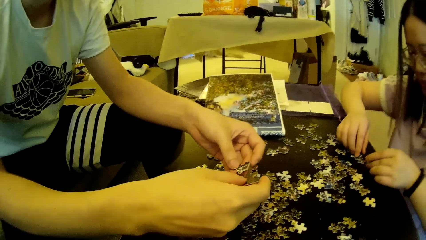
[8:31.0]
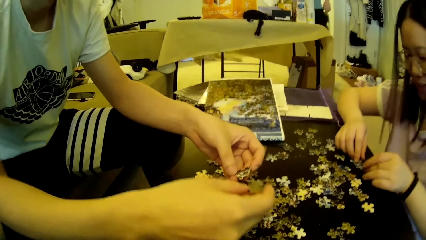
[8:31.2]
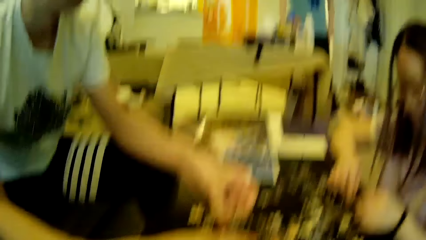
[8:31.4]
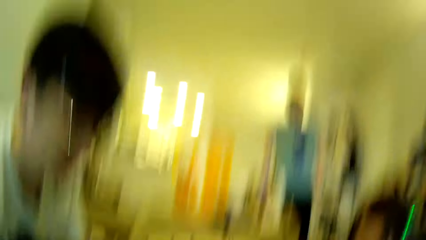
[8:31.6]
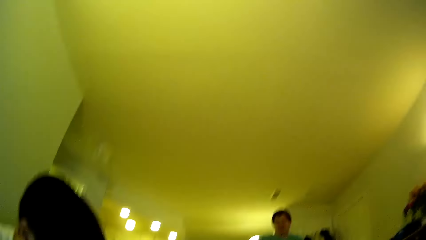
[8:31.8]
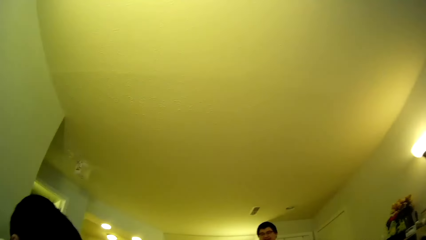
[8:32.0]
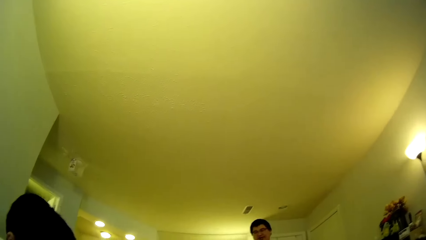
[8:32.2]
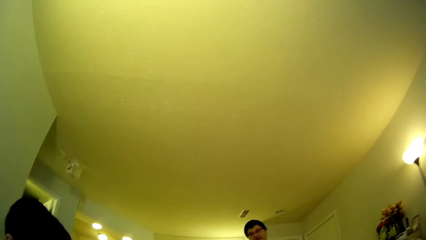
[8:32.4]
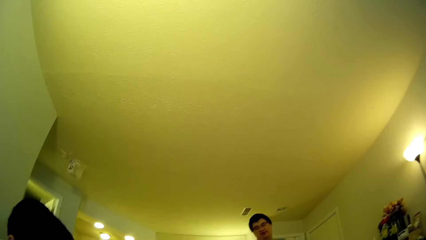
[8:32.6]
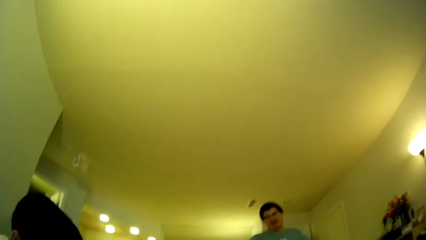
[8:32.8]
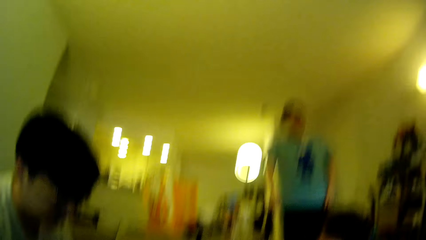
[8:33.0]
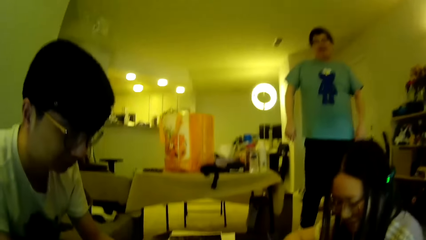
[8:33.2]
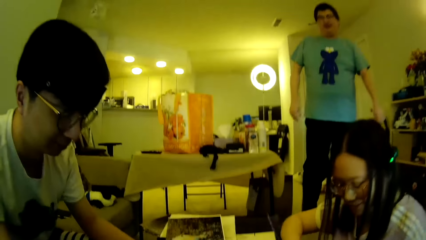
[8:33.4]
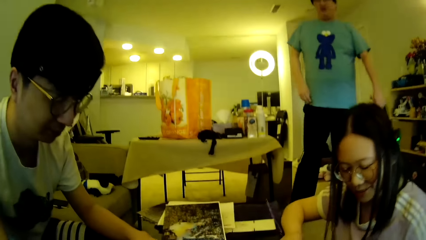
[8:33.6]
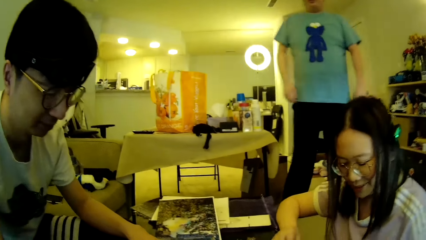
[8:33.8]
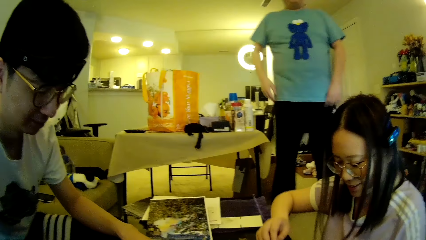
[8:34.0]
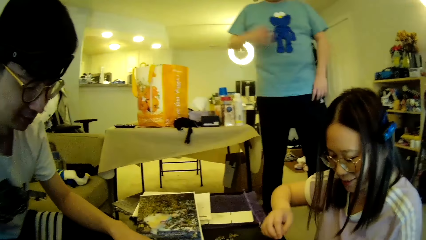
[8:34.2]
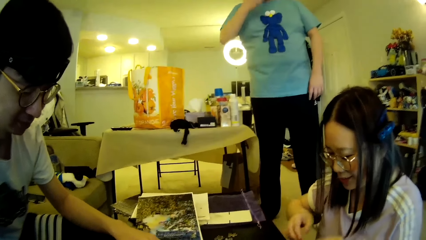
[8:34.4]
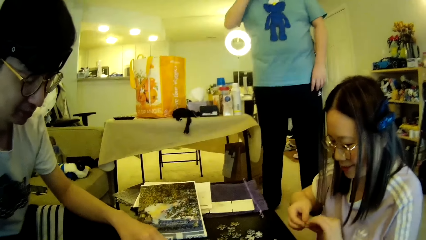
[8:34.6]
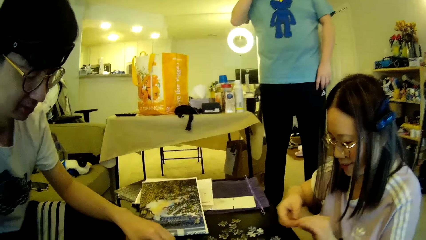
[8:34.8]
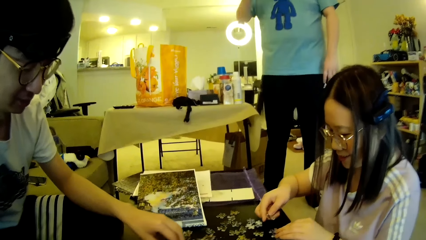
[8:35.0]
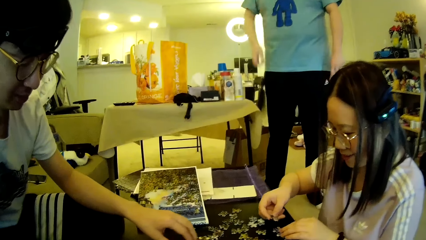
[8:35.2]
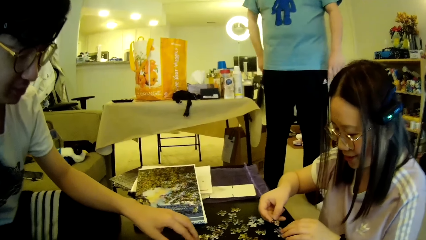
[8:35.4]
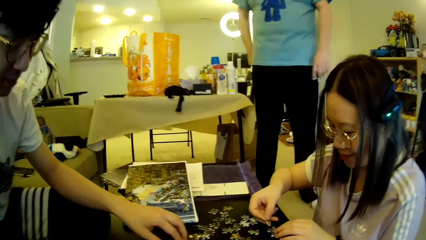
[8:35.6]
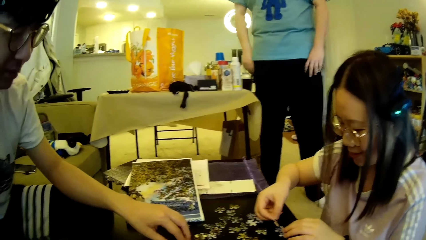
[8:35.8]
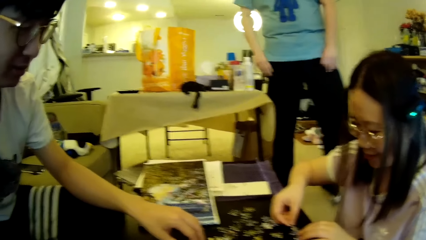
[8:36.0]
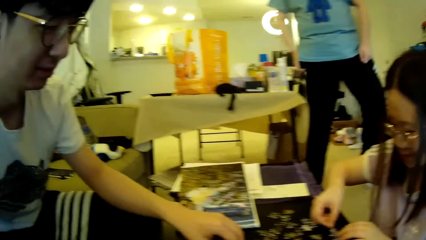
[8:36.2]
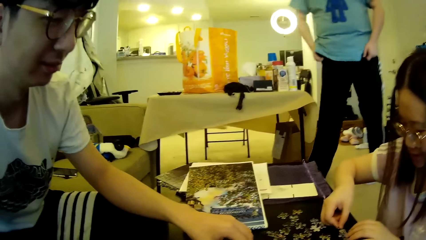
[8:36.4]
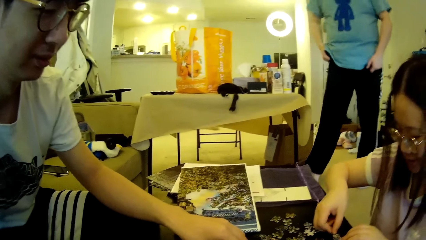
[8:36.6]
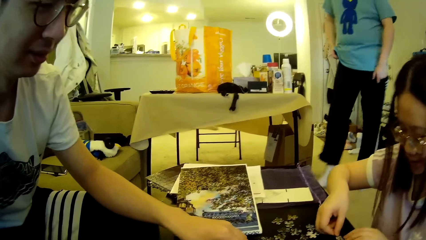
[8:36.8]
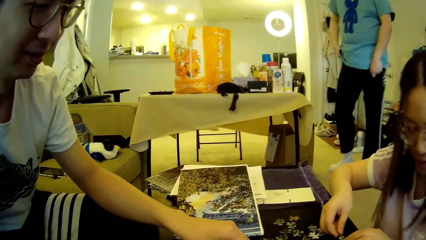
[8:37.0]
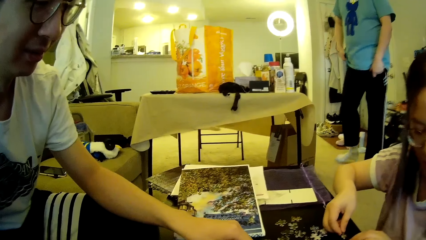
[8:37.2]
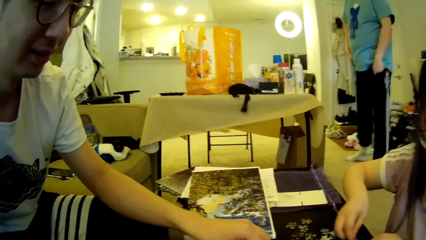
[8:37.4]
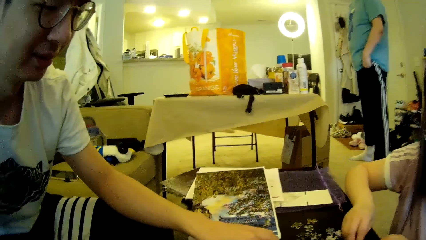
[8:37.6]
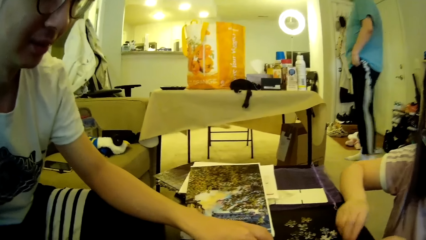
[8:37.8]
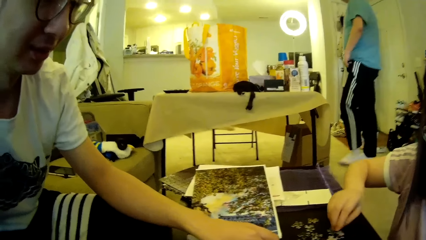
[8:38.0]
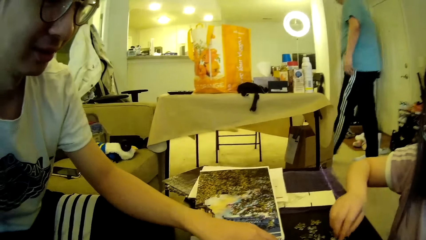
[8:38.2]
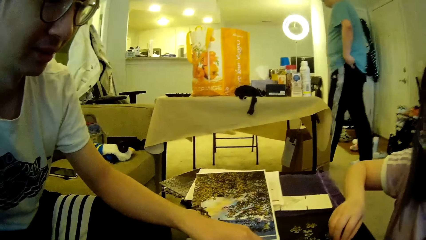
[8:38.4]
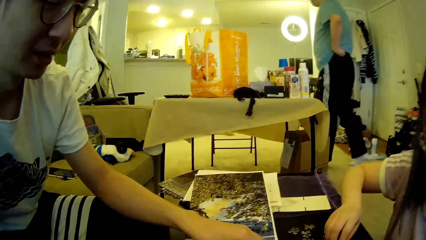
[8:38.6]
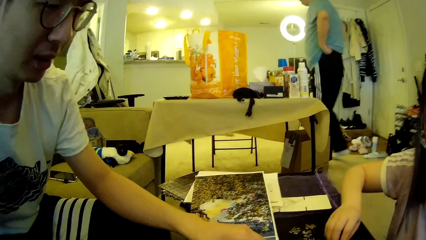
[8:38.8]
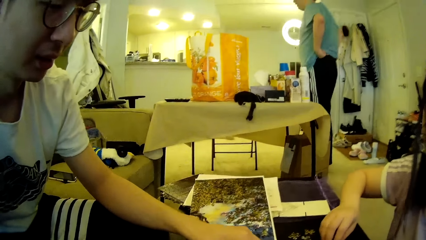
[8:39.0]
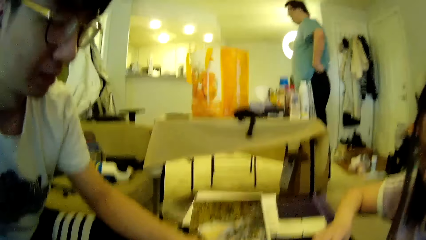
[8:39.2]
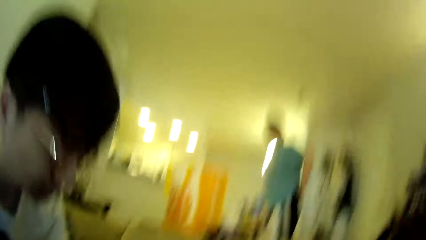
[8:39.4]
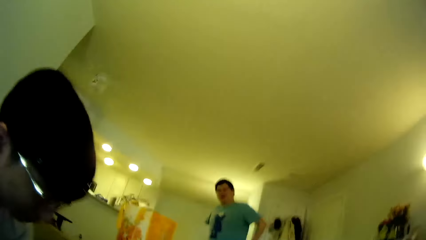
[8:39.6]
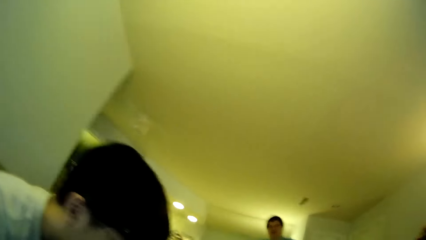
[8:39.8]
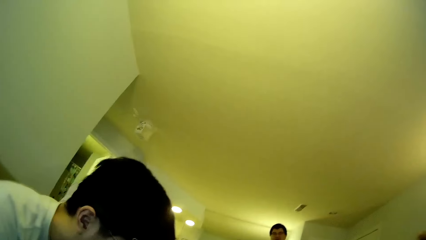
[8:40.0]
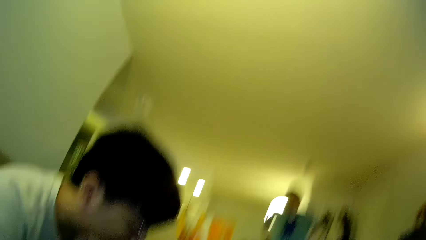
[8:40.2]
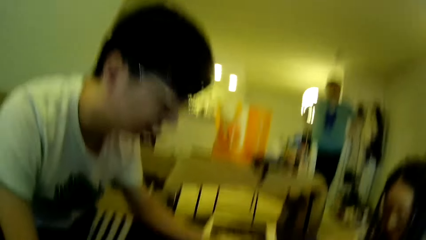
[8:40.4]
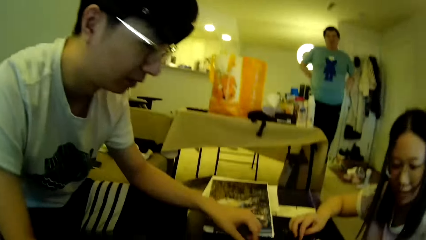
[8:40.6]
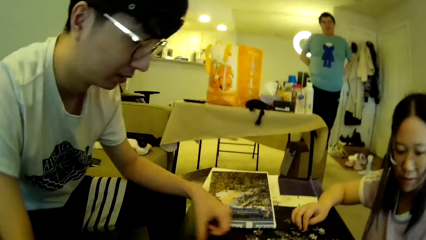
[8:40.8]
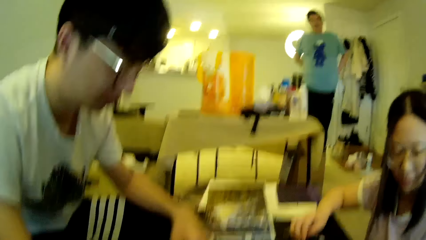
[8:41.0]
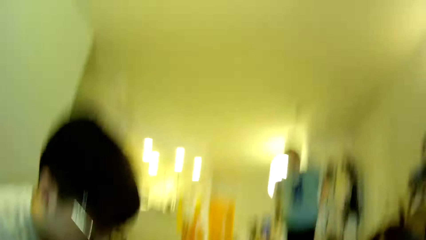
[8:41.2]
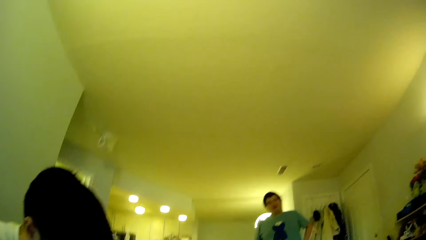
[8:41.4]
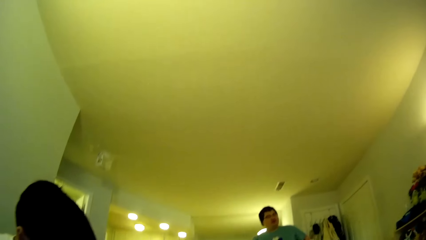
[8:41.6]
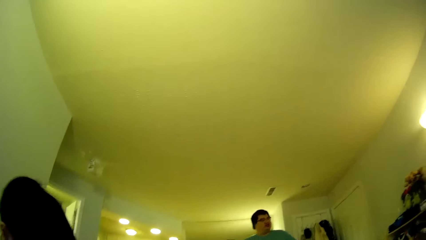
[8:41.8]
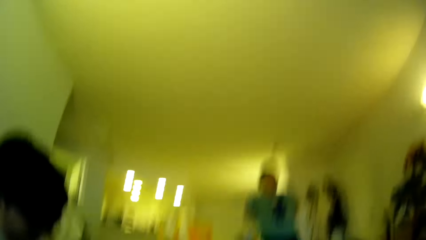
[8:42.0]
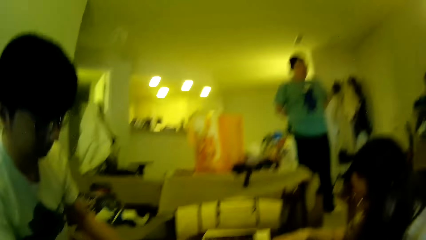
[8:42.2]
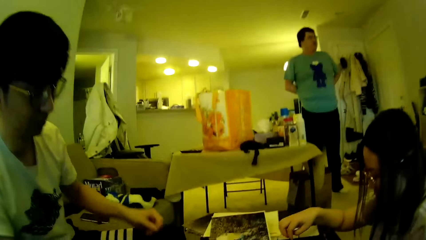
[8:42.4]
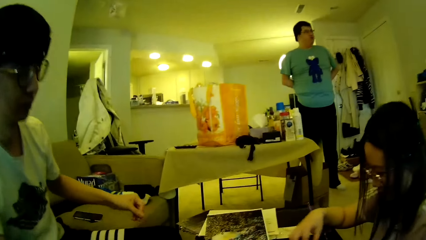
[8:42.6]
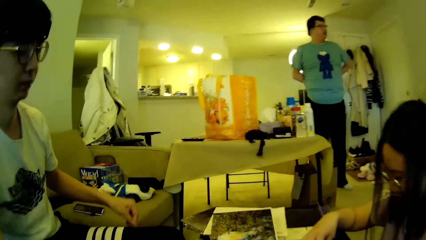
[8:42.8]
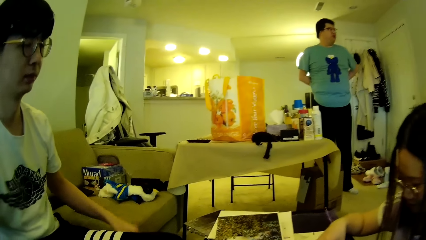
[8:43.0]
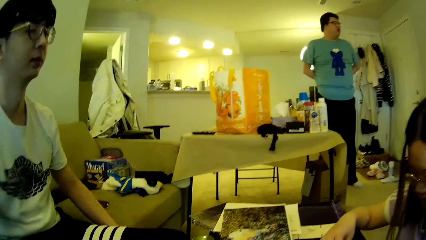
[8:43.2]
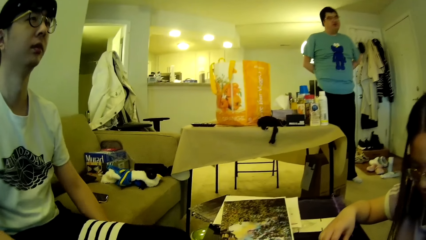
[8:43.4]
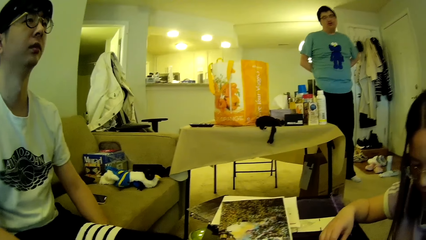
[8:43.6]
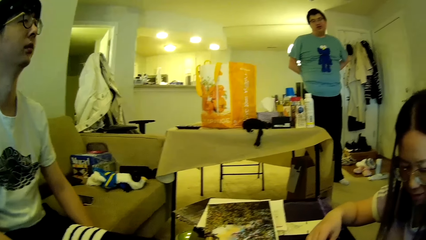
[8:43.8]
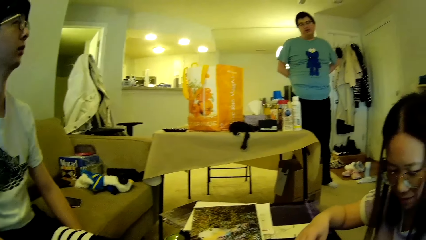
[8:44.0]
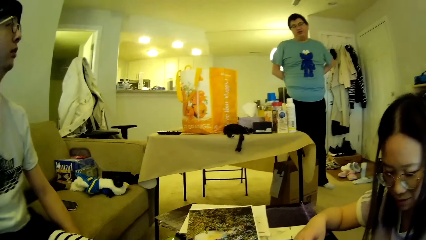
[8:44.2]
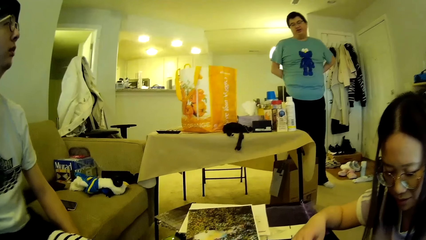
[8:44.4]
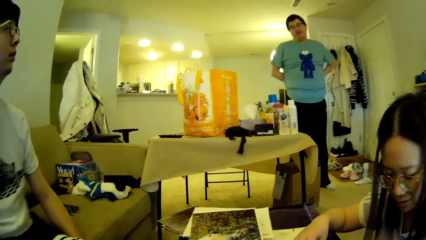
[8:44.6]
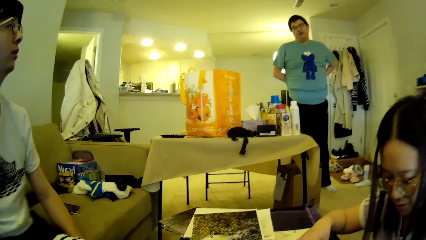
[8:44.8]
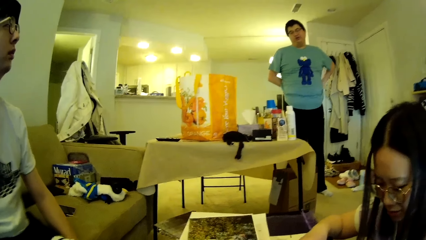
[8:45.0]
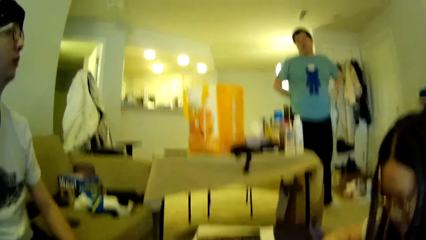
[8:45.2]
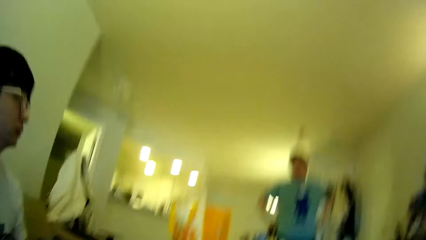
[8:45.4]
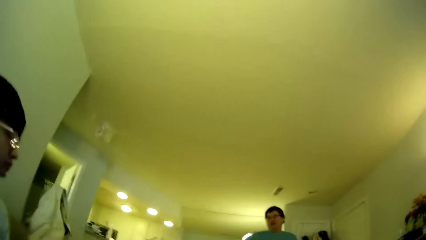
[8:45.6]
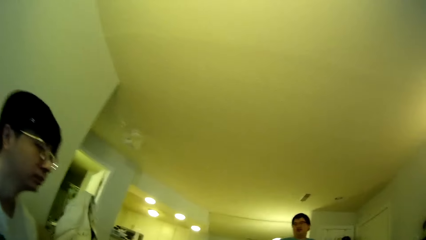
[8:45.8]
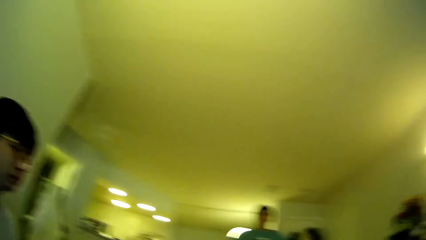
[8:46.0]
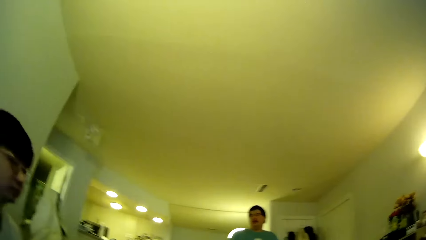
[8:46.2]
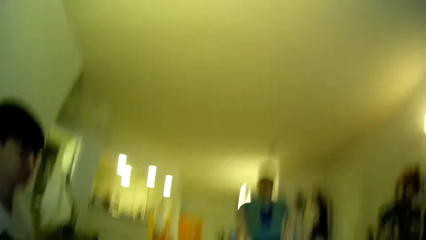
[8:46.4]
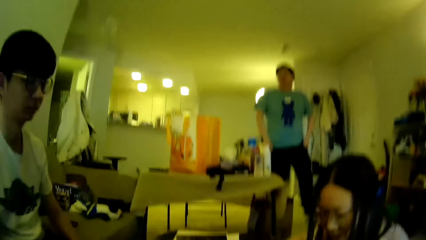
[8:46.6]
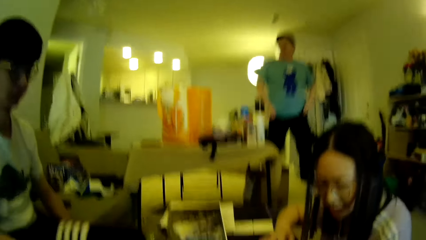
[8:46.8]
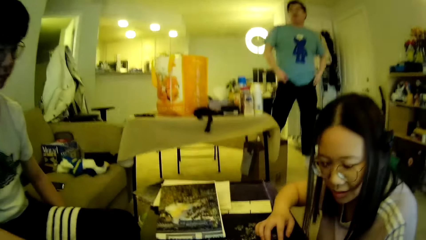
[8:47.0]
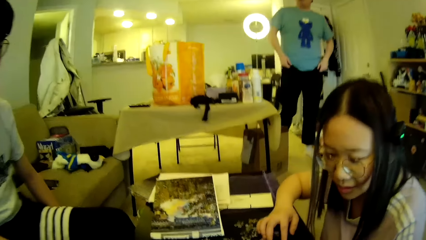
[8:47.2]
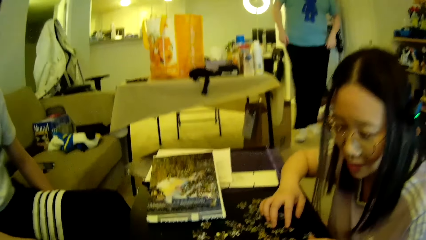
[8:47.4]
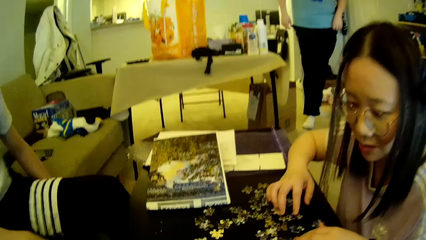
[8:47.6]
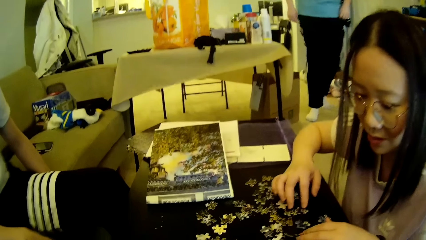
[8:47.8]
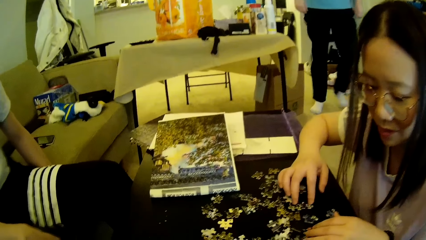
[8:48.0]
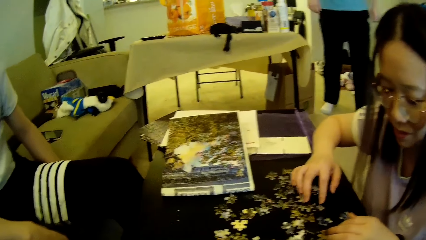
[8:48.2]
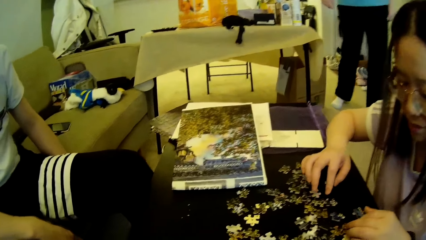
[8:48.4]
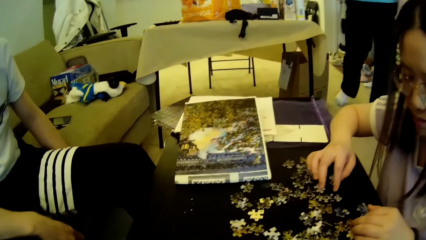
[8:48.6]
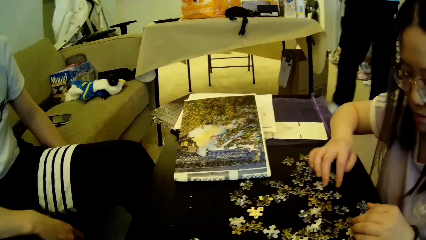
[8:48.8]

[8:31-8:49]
The camera wearer looks around. A man moves the hand, lifts a hand, drops a hand, and moves the legs. The man adjusts the trouser and walks around in the house. The camera wearer looks around. The man scratches his back and looks at the television. Another man looks around. The first man steps forward. A woman adjusts the puzzle pieces on the table.
